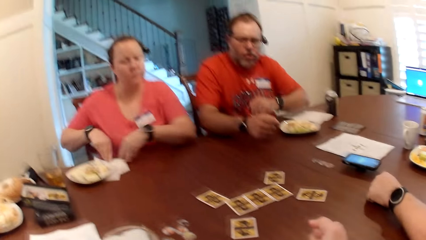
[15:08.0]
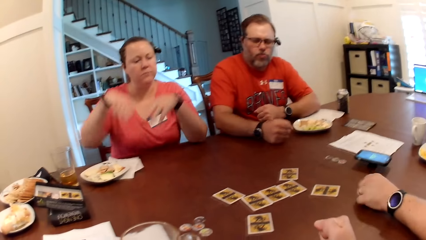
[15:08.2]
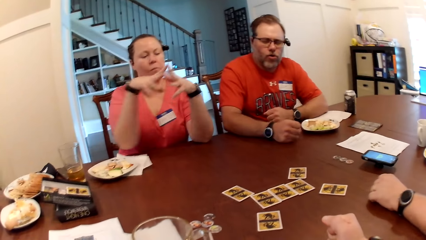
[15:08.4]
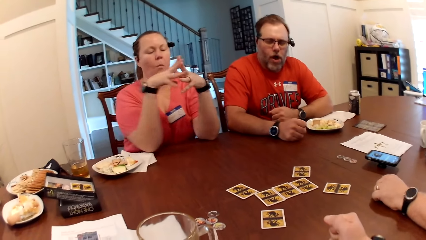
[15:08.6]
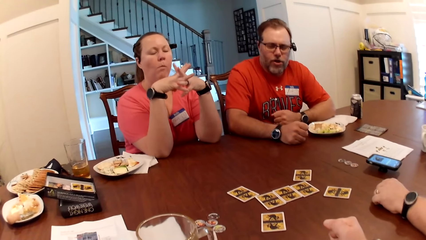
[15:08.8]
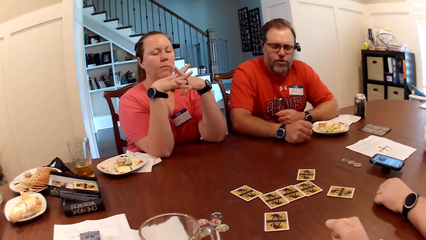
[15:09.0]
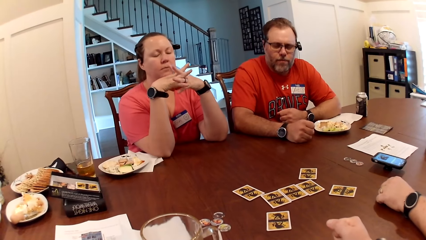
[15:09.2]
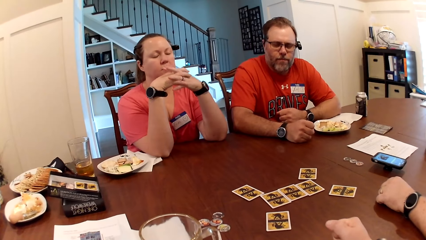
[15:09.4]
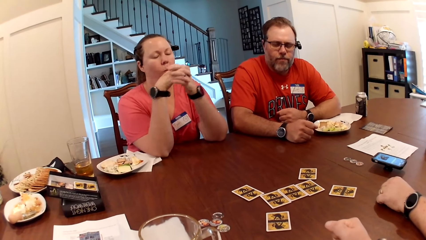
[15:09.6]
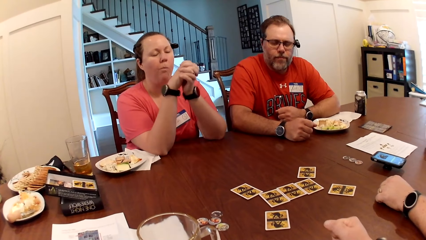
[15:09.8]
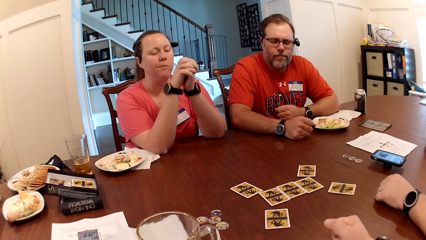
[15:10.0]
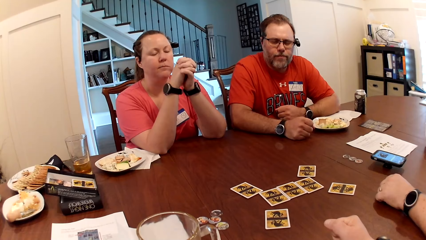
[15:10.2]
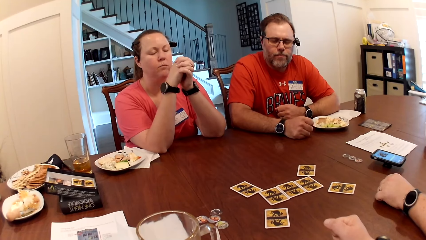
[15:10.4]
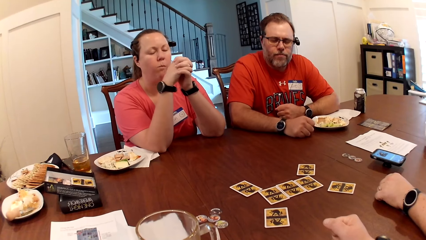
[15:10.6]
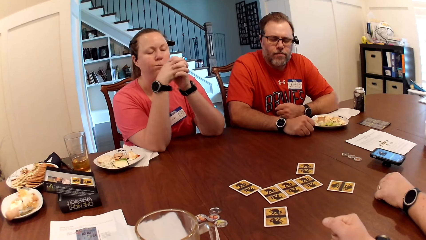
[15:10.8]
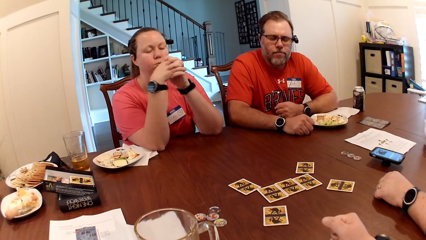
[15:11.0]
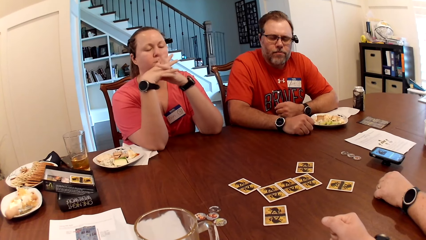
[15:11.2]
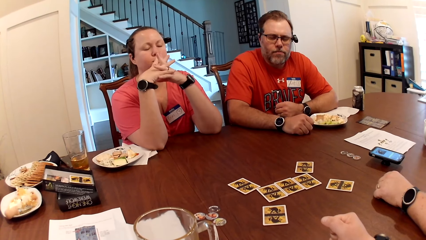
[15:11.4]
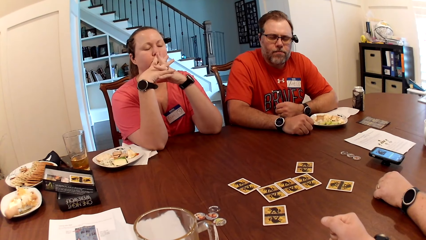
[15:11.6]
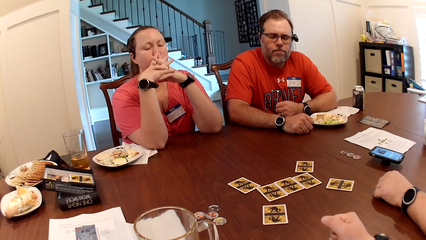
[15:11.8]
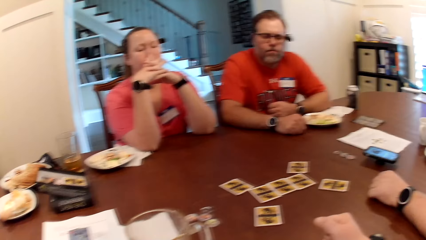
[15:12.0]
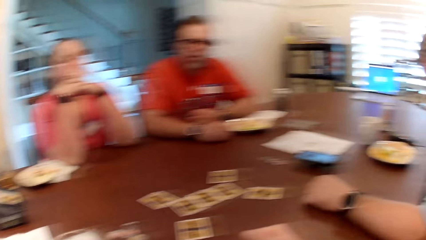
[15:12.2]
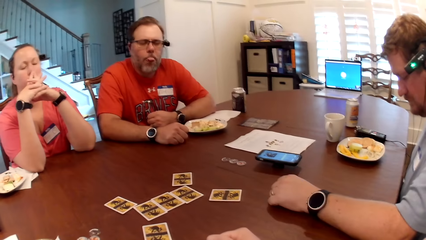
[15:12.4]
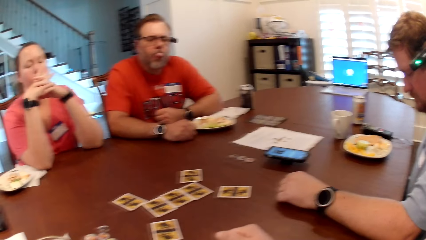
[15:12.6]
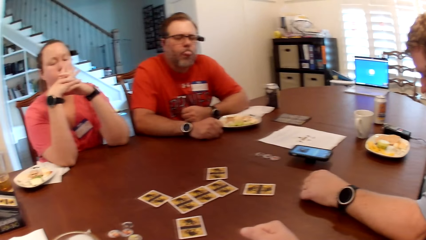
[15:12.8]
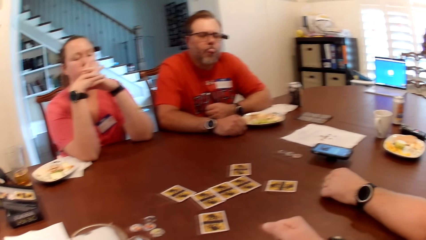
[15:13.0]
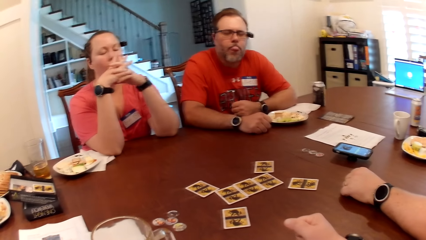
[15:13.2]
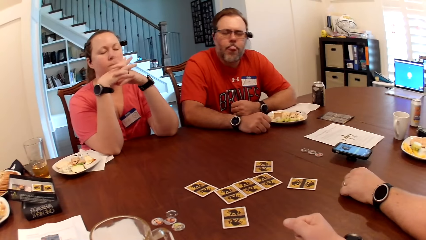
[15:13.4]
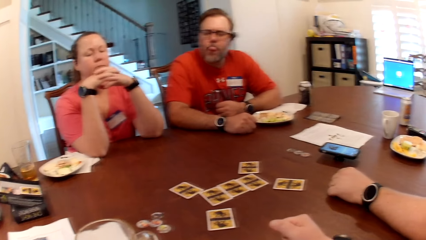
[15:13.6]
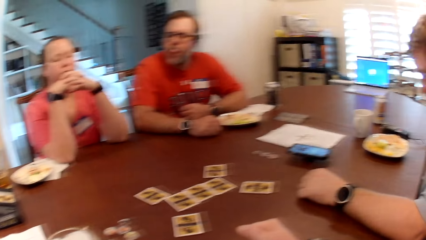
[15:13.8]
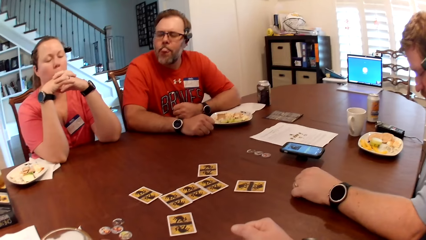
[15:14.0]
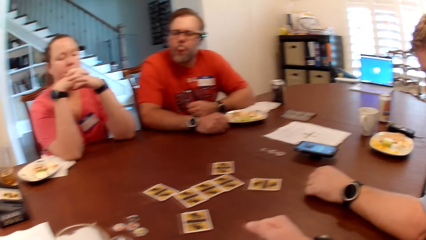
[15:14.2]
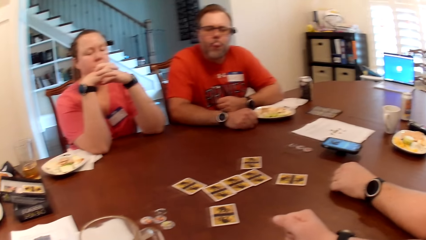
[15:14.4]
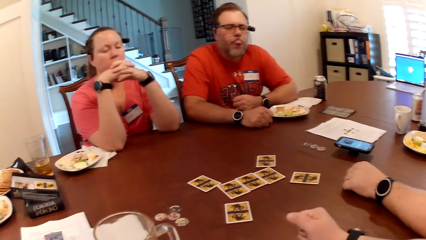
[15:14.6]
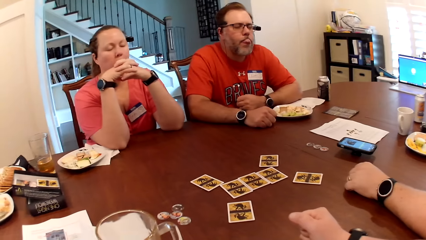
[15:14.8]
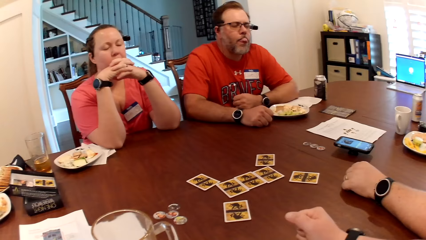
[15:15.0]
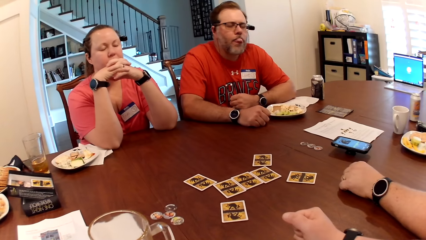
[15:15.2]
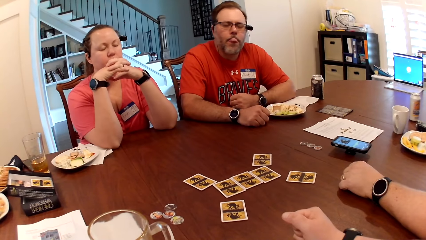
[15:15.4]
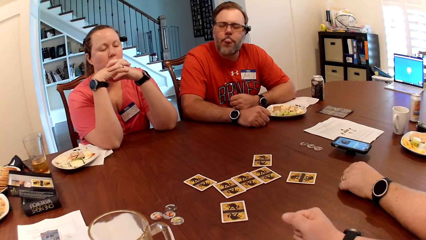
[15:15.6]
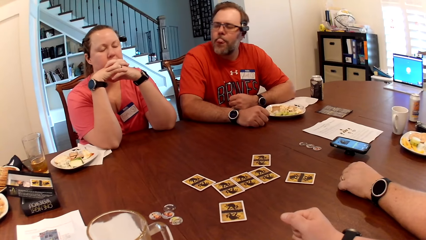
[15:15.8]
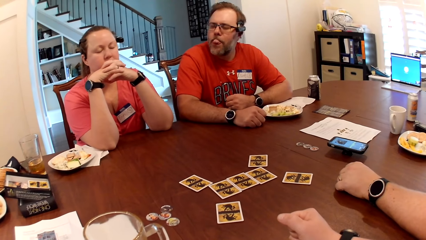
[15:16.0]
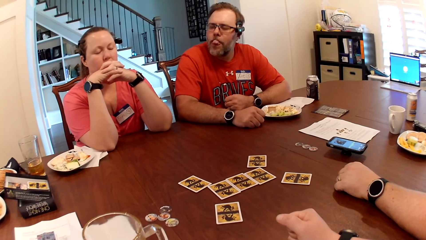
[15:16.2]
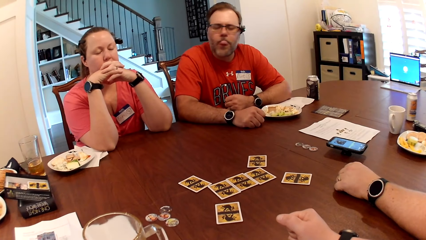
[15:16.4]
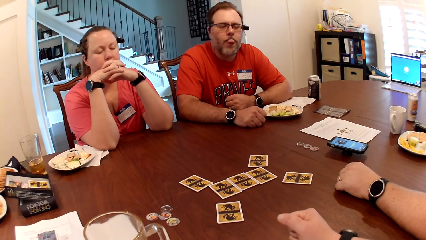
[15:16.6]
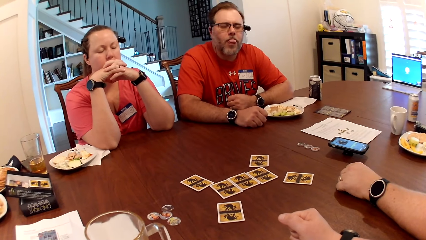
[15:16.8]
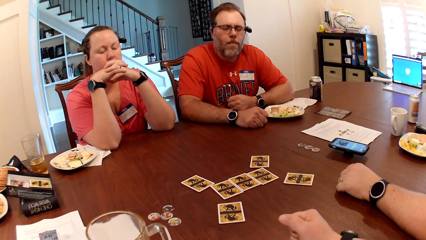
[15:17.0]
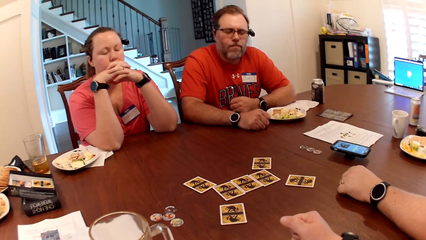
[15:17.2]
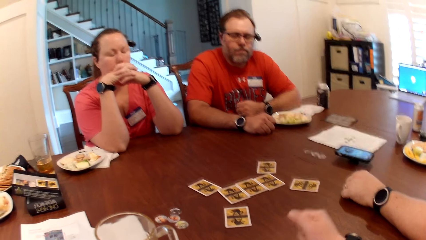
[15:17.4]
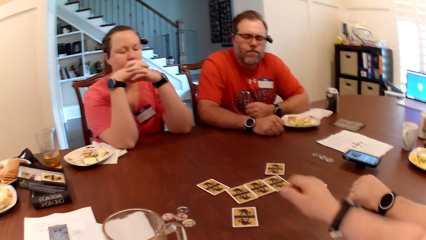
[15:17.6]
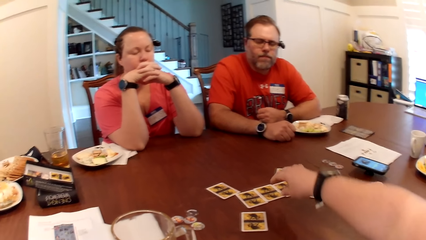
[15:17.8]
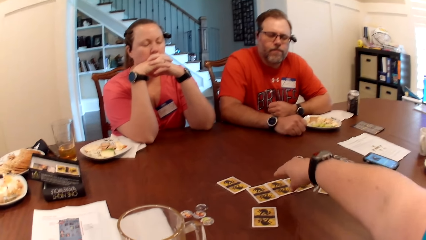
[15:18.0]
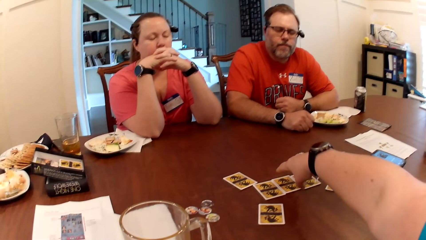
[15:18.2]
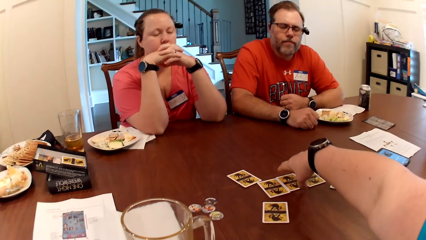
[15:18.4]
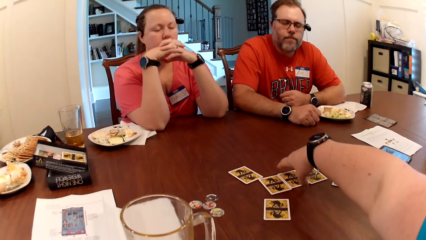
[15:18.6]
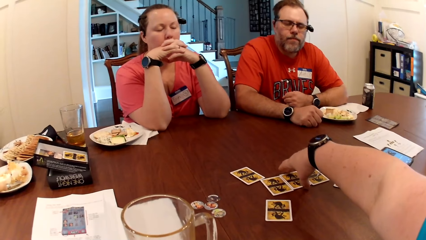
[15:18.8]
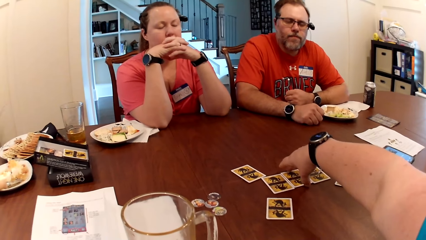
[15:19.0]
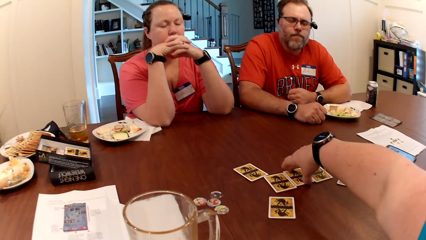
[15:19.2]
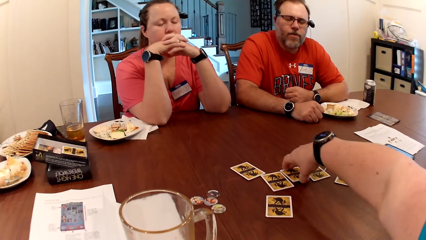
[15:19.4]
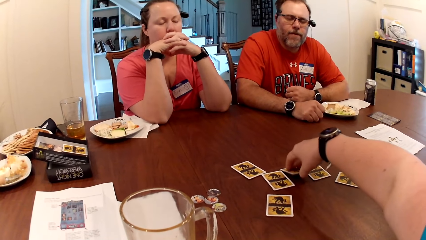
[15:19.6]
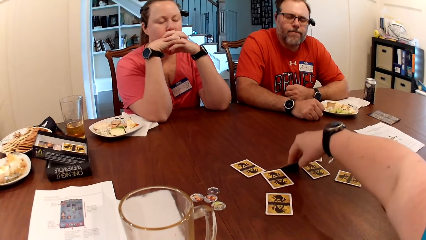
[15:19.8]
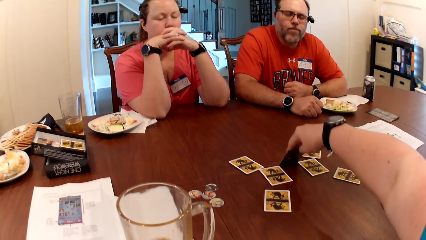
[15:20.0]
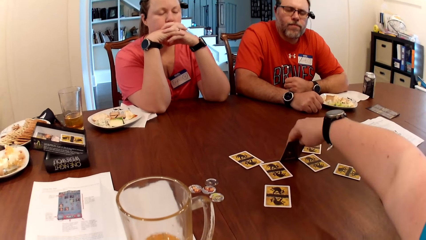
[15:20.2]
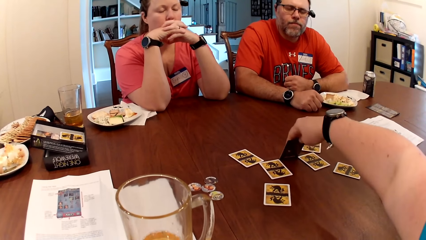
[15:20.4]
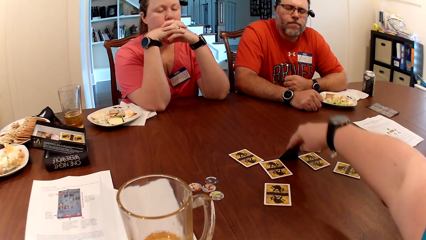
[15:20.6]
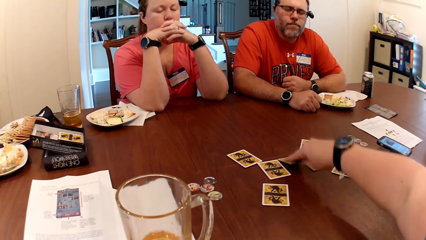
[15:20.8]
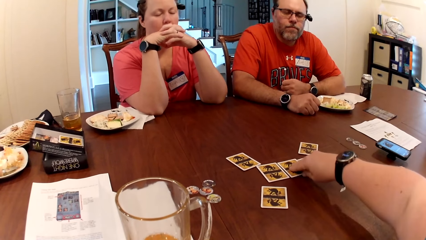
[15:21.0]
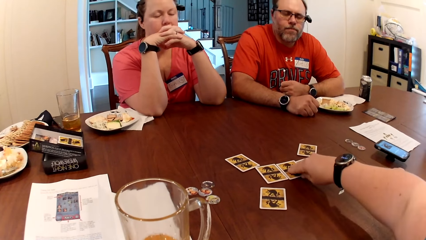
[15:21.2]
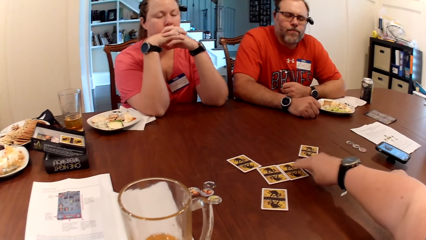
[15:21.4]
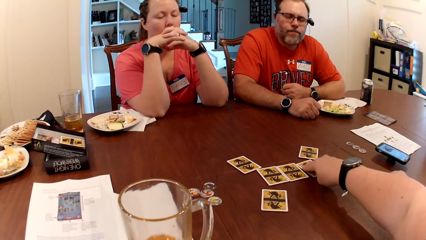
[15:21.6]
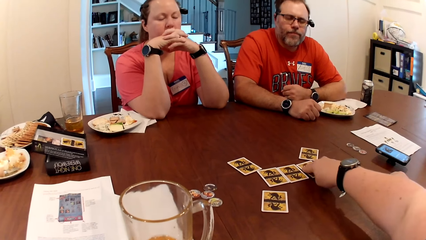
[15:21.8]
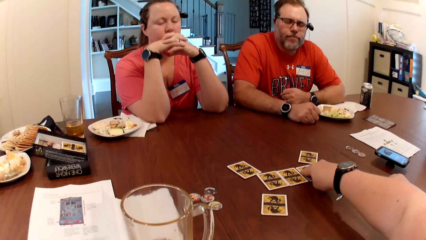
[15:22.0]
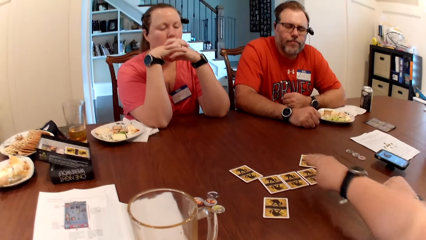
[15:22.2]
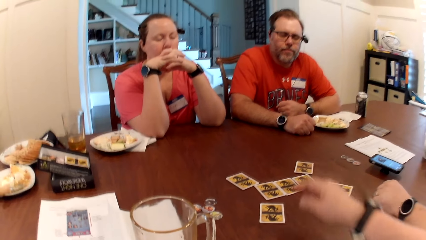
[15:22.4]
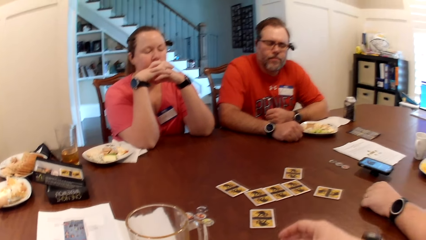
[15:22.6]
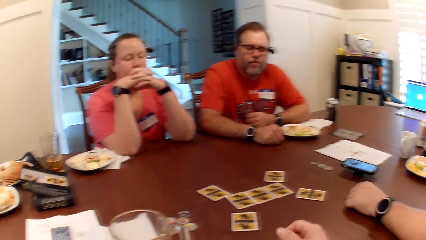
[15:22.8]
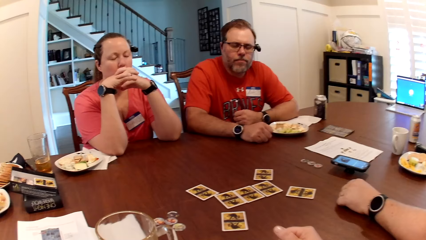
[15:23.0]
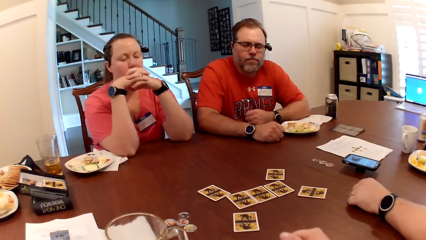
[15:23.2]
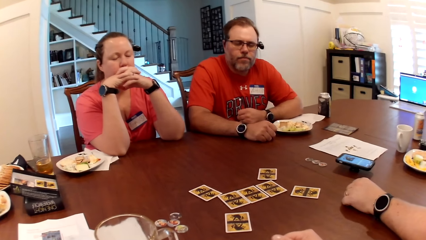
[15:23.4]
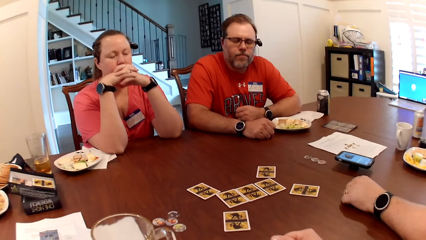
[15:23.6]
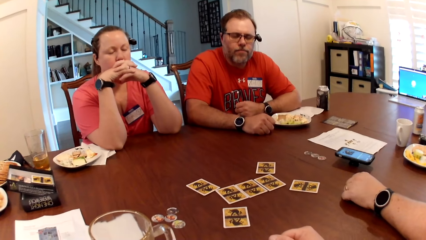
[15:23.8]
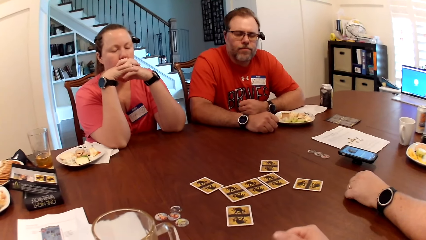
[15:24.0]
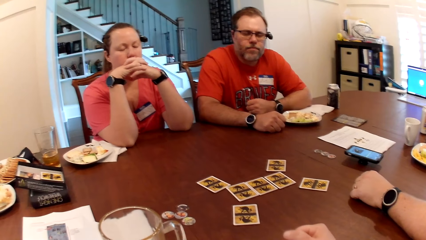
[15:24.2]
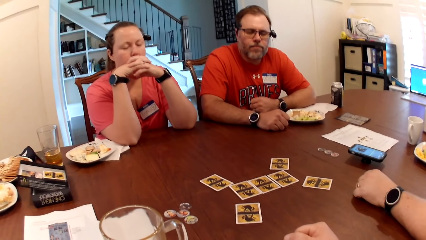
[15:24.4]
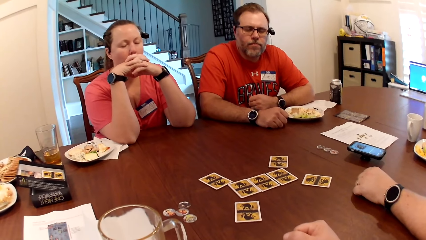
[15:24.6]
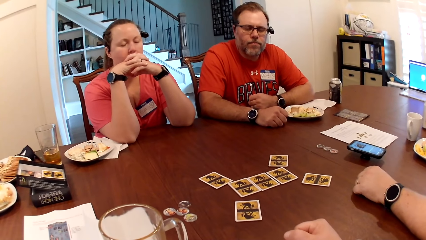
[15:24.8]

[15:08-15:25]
A woman wipes both hands with the kitchen towel on the table. A man closes both eyes. The woman closes both eyes. Another man closes both eyes. The camera wearer holds cards on the table. She raises a card on the table with her right hand and drops the card in her right hand on the table.
